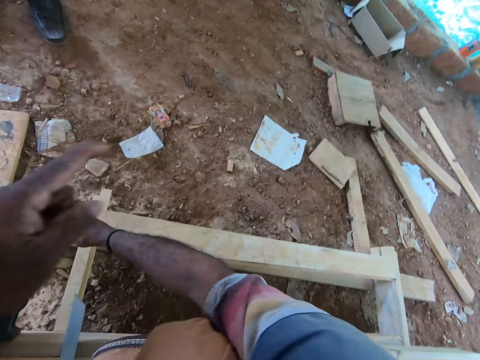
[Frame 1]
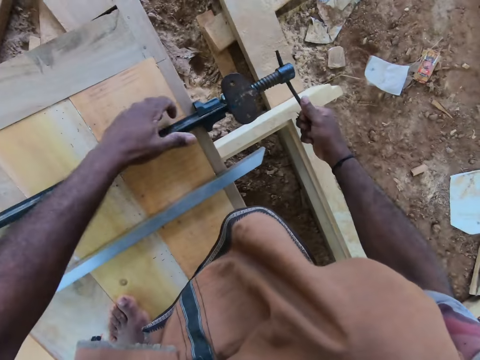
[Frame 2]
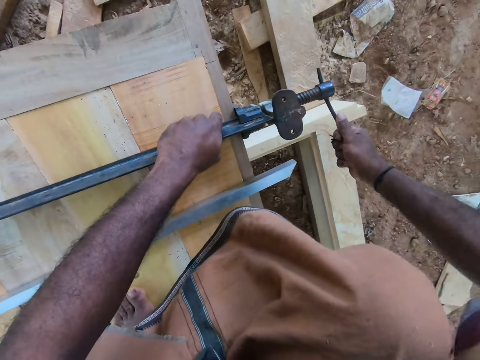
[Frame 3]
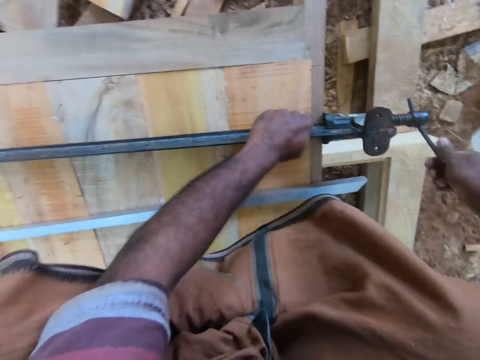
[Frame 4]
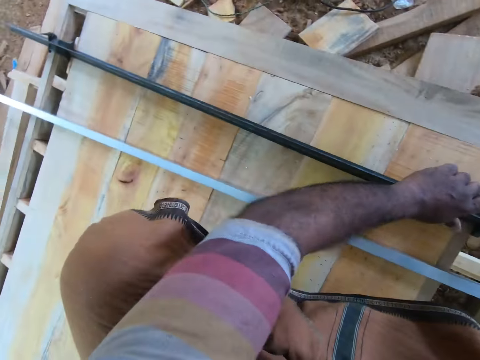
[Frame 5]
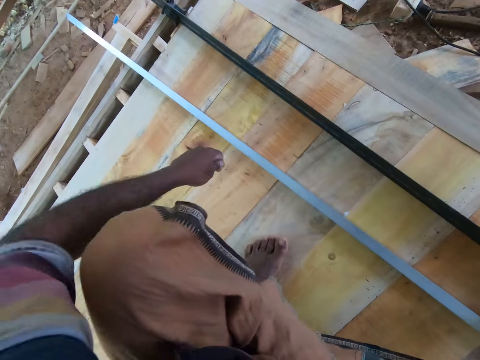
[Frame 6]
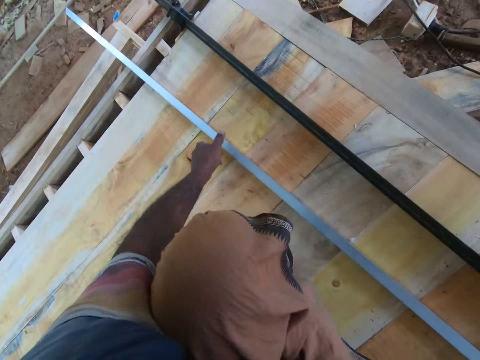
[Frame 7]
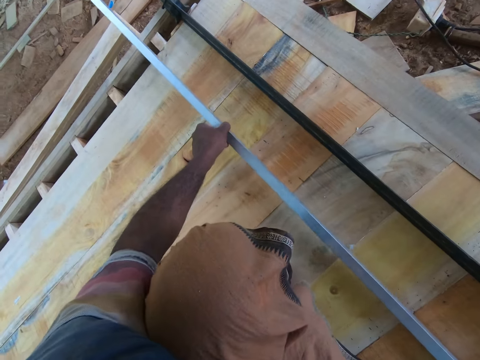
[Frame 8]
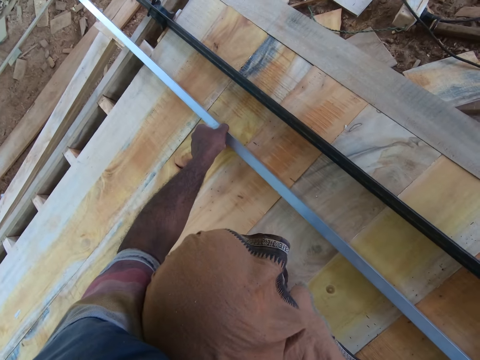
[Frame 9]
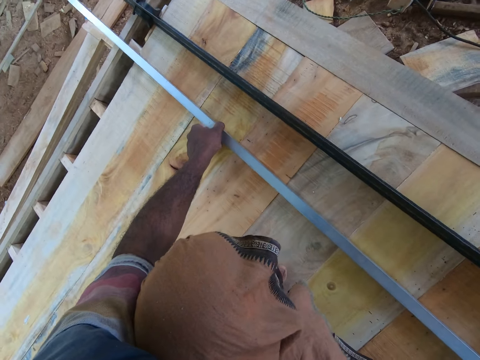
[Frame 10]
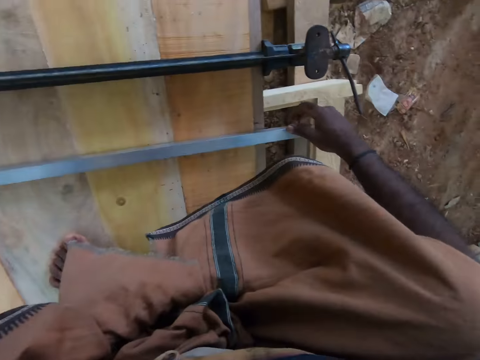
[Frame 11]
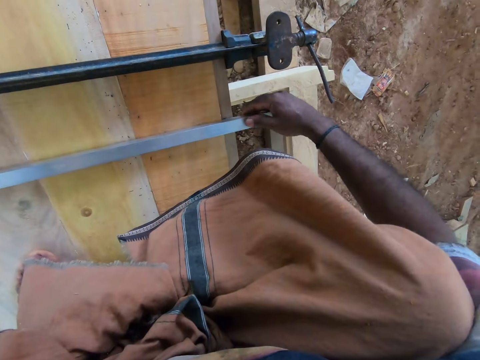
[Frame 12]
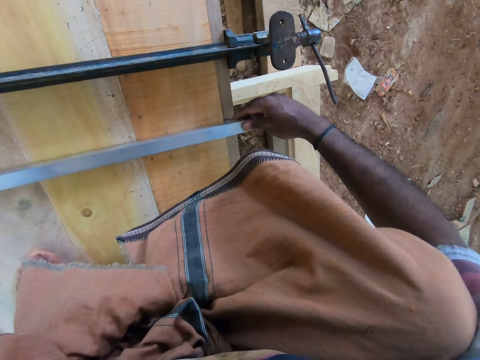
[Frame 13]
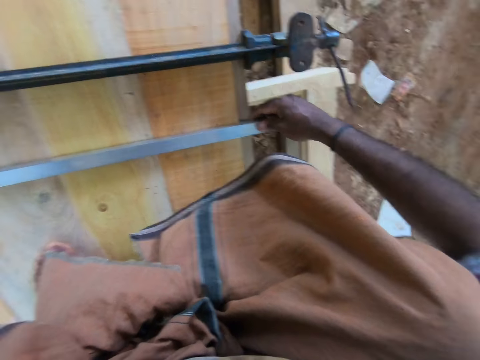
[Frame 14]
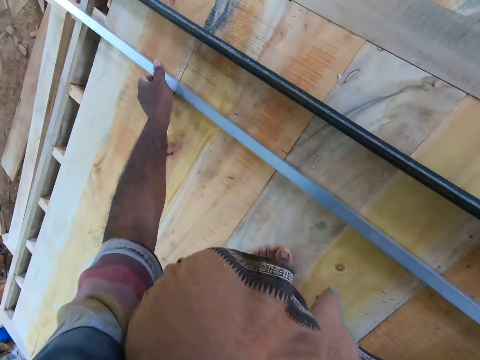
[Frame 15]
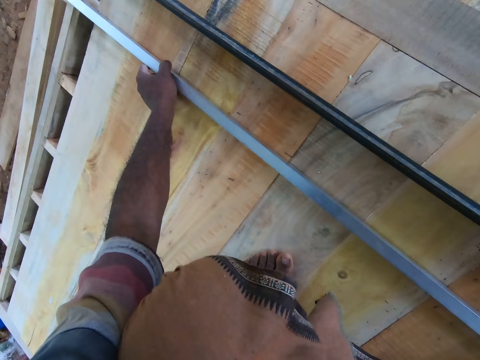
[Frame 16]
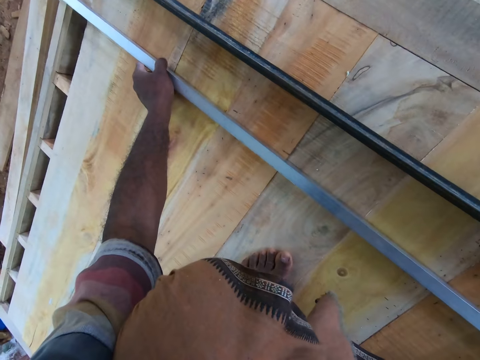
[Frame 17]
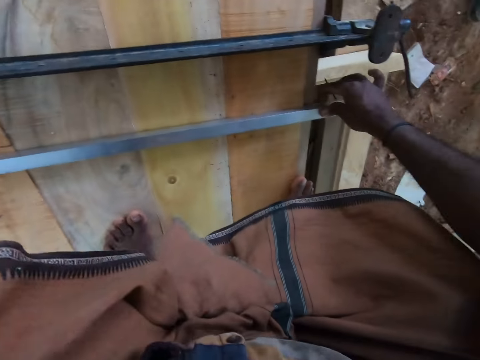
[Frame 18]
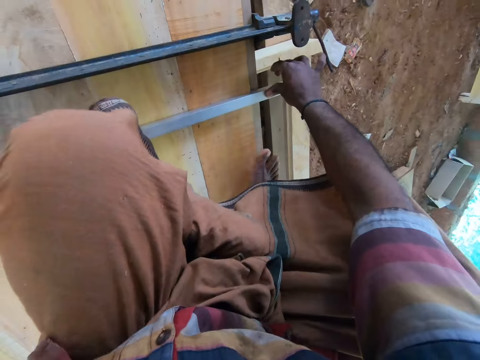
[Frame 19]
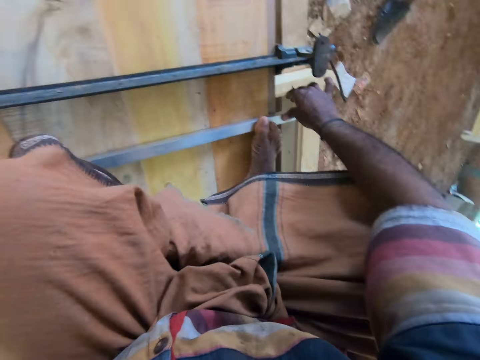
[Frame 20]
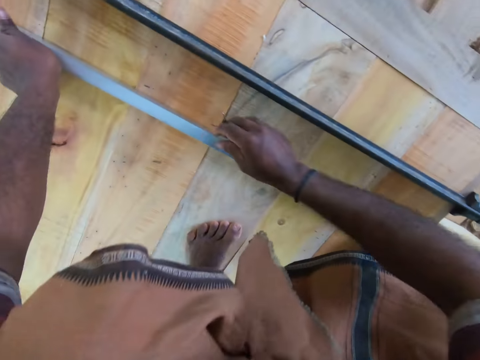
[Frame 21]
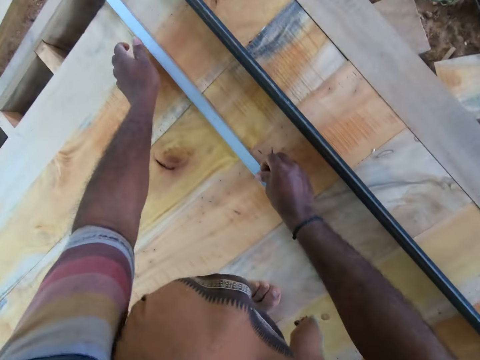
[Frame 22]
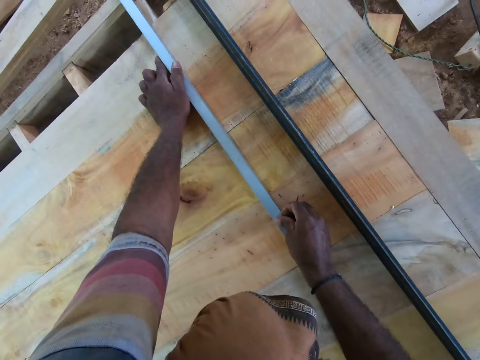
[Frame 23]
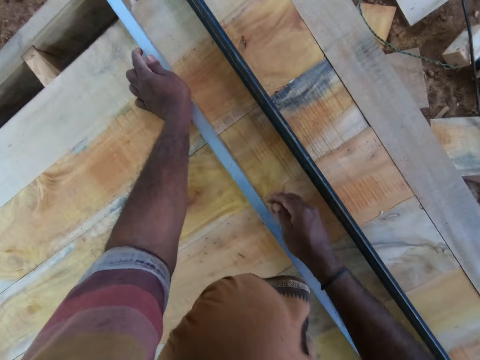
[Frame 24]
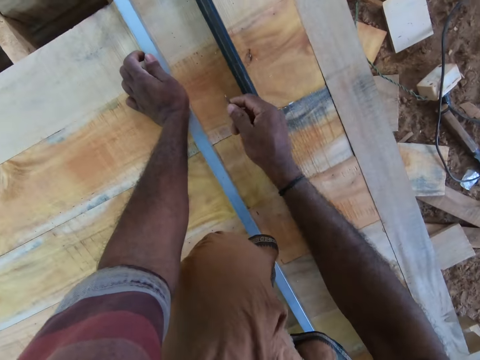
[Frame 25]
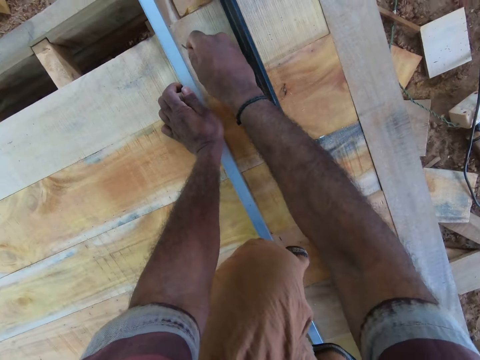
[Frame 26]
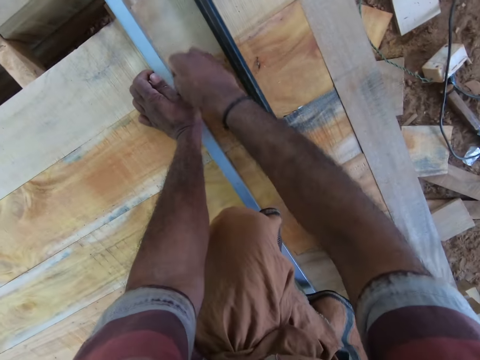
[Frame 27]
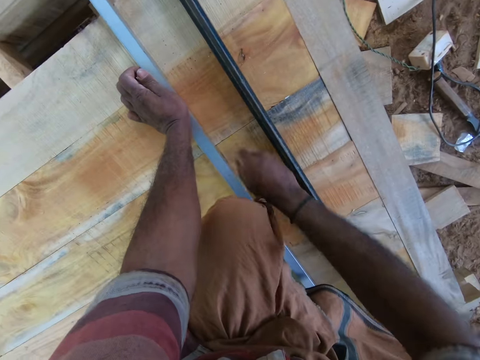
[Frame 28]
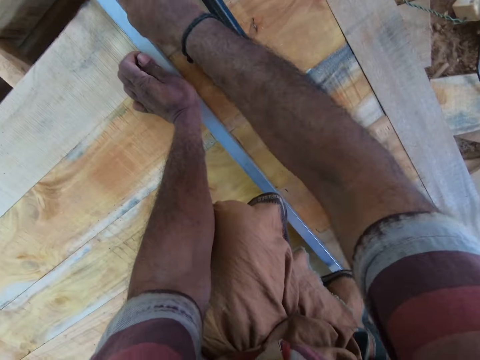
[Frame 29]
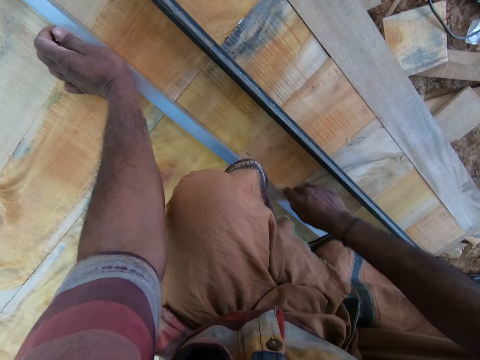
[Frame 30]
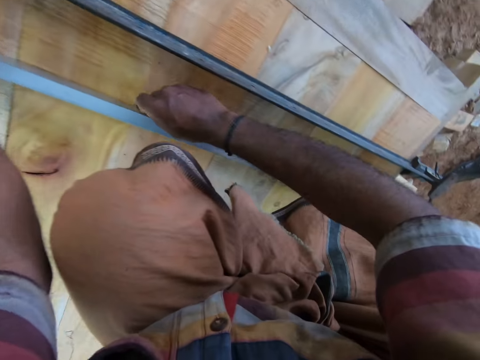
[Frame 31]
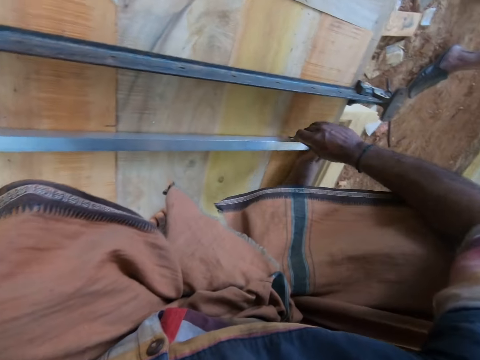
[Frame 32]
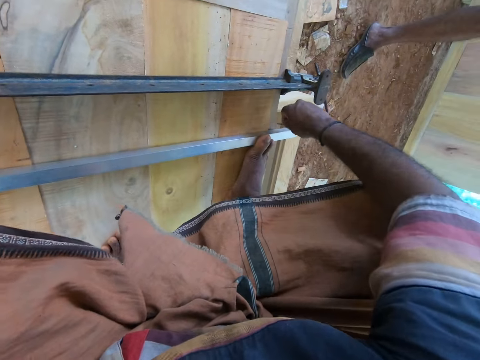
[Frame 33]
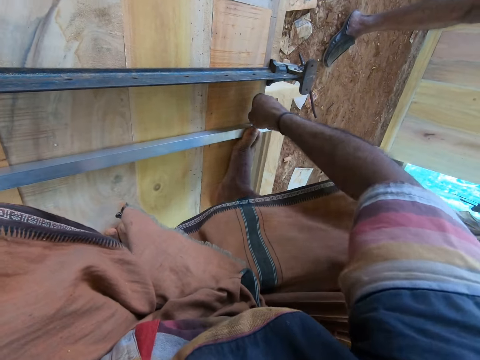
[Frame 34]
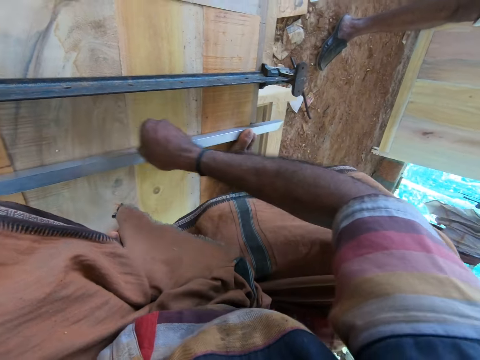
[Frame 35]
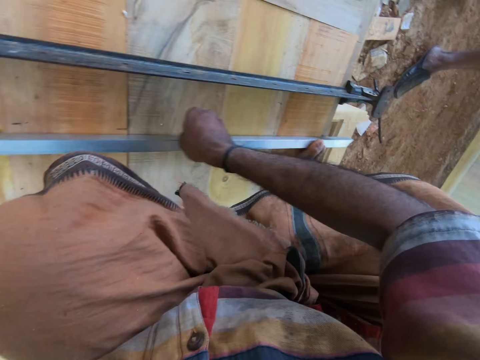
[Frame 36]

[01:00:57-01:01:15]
The camera wearer holds the clamp on the woodwork with his left hand. He tightens the clamp on the woodwork with his right hand. He moves the range or ruler on the woodwork with both hands. He steps on the ruler with his leg. He rules a line on the woodwork with the nail in his right hand.

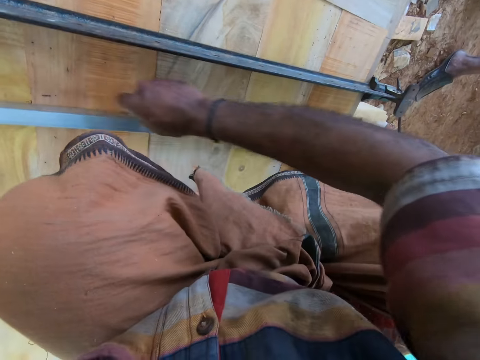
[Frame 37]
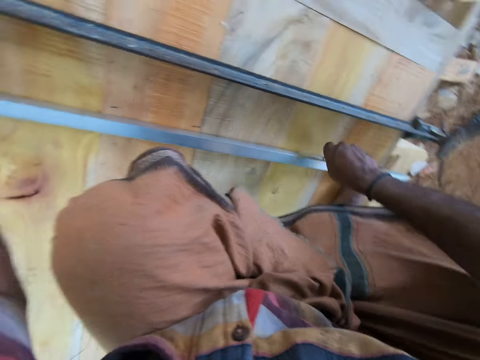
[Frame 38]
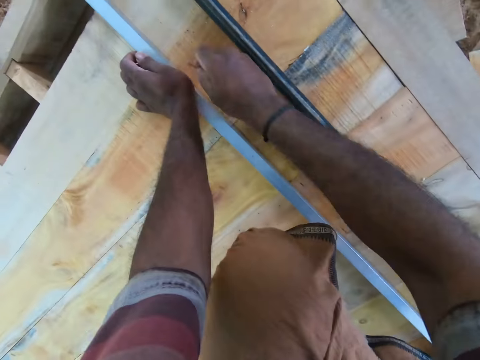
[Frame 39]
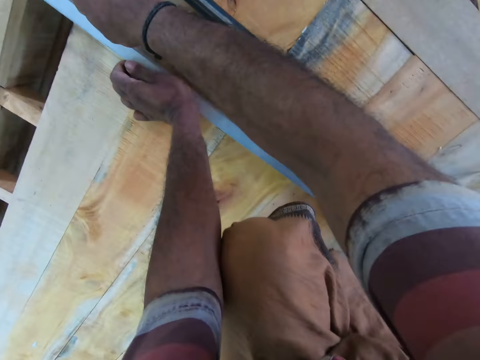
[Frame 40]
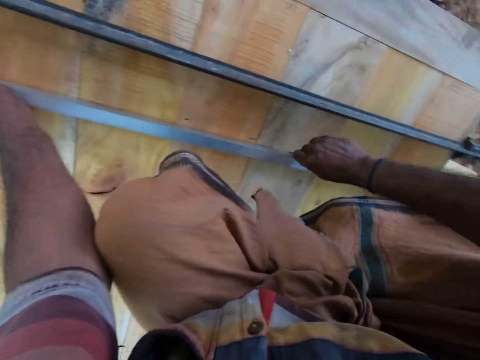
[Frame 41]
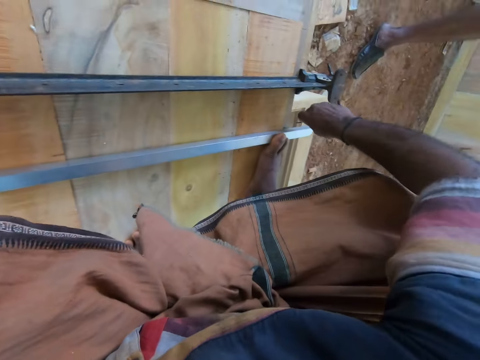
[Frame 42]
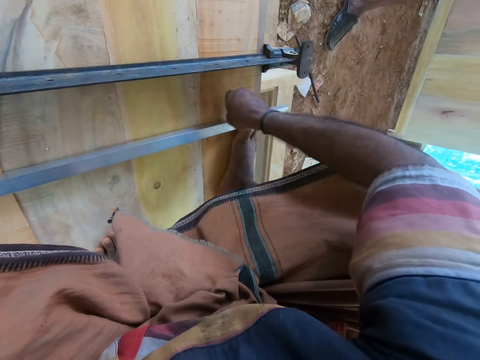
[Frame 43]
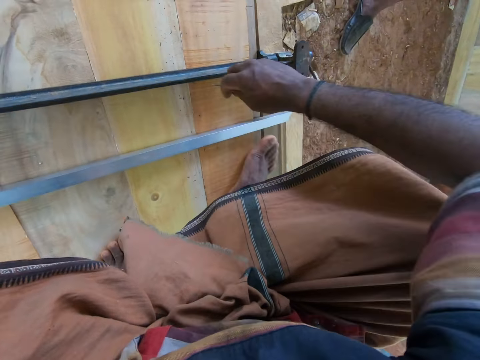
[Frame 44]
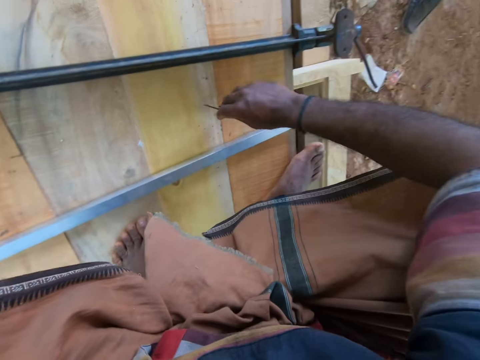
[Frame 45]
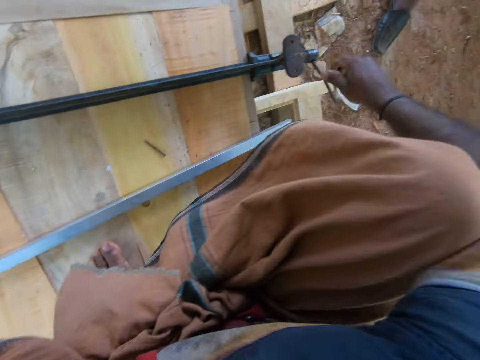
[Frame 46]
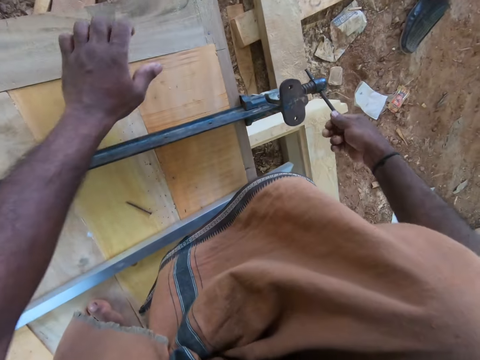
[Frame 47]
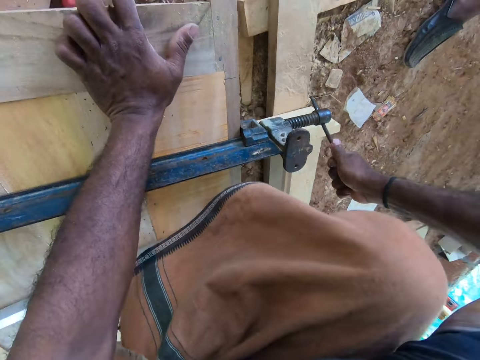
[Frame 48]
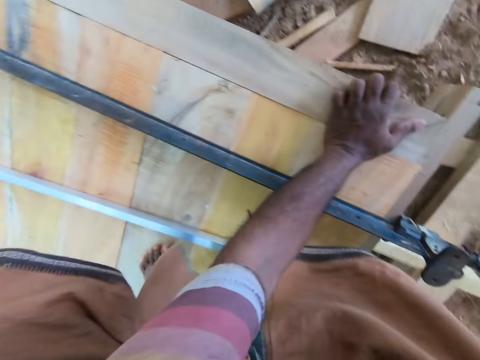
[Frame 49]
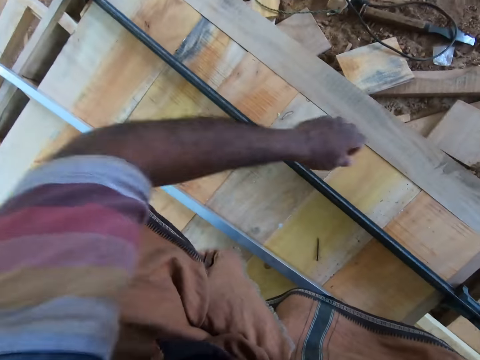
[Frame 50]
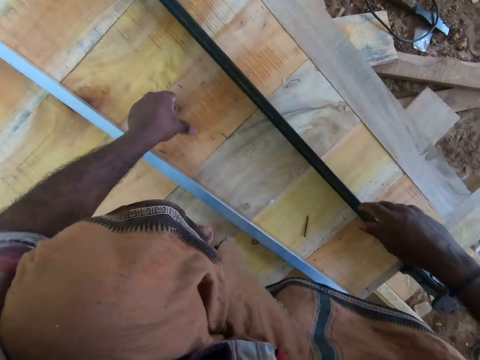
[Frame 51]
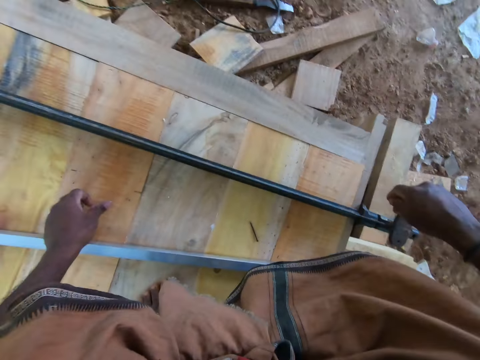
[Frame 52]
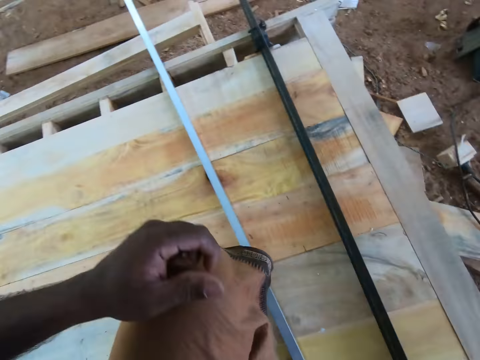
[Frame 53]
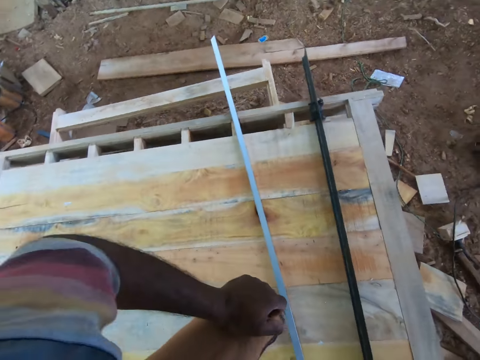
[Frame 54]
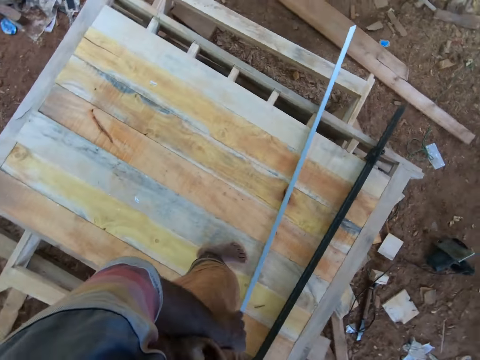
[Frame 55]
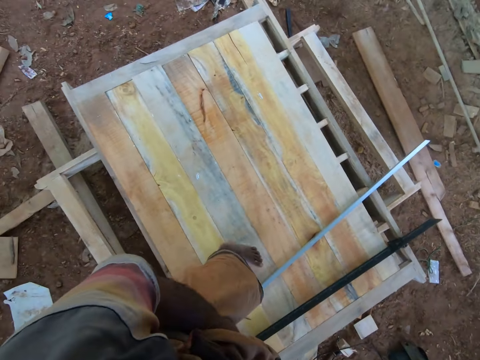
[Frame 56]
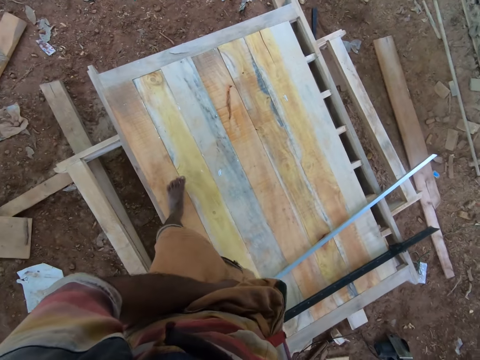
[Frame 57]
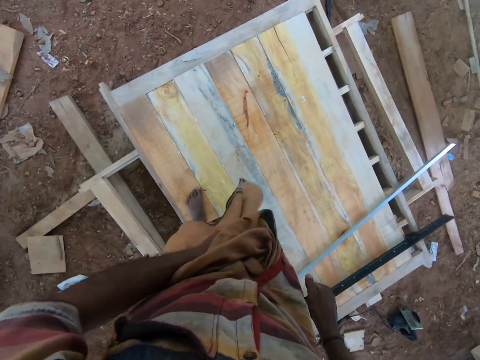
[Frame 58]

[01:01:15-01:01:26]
The camera wearer drops the nail on the woodwork with his right hand. He tightens the clamp on the woodwork with his right hand. He places his left hand on the woodwork. He presses the door with his hand. He stands up from the woodwork. He holds his cloth with his left hand.
